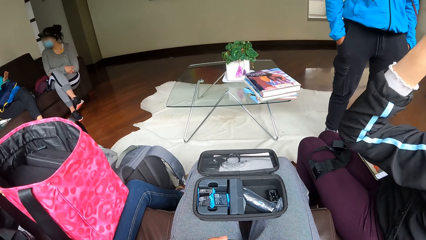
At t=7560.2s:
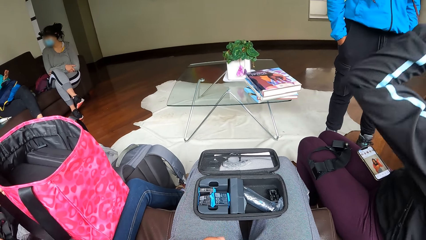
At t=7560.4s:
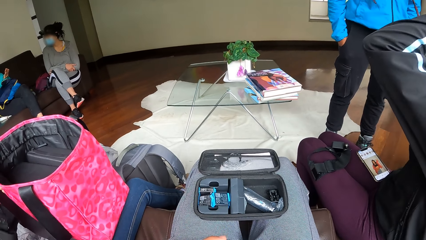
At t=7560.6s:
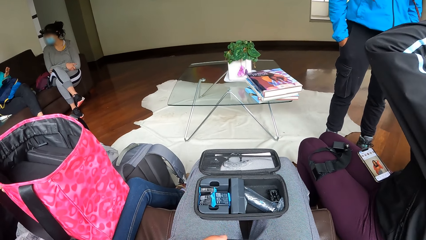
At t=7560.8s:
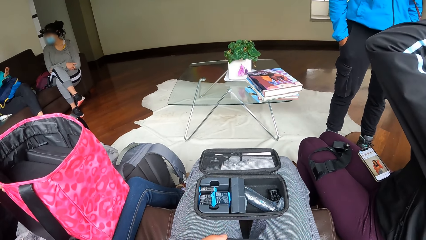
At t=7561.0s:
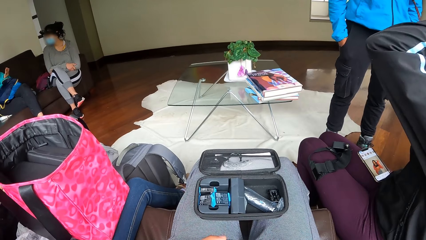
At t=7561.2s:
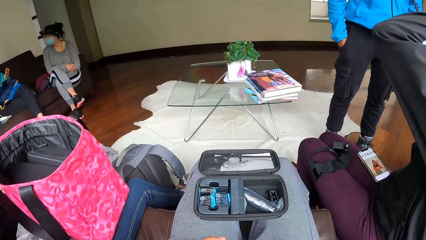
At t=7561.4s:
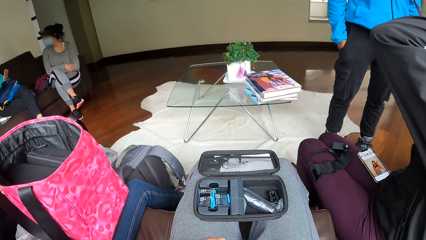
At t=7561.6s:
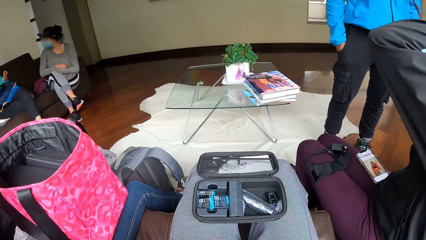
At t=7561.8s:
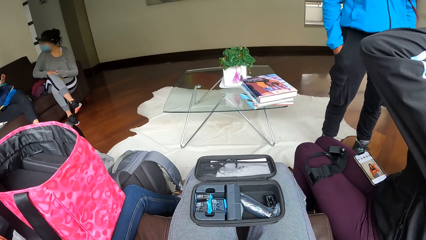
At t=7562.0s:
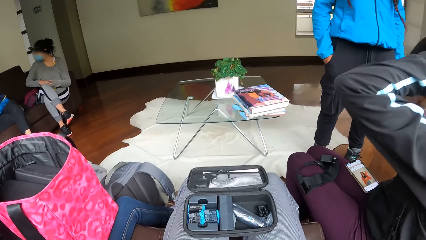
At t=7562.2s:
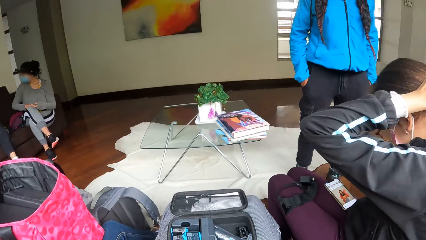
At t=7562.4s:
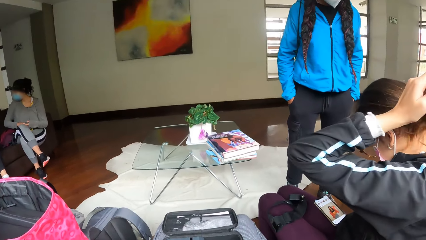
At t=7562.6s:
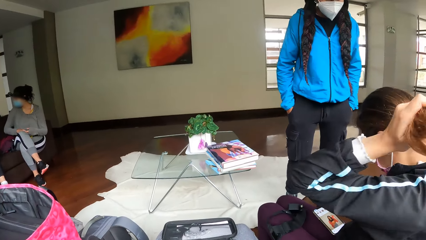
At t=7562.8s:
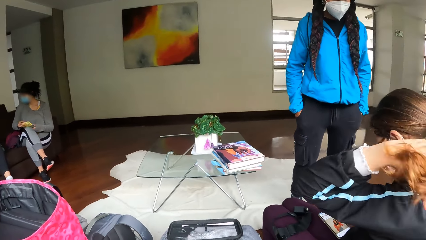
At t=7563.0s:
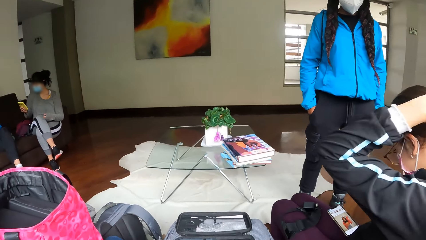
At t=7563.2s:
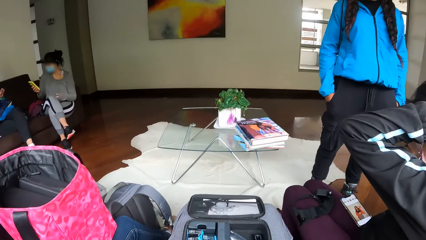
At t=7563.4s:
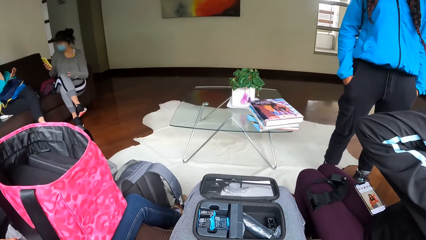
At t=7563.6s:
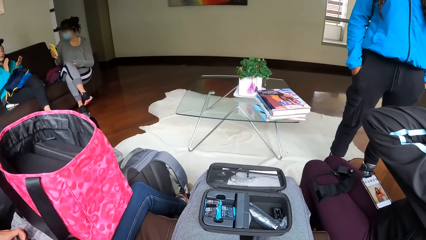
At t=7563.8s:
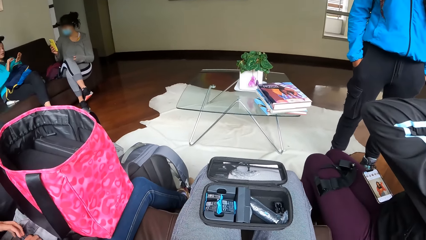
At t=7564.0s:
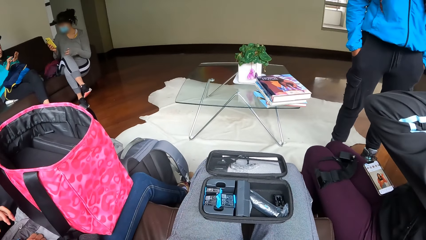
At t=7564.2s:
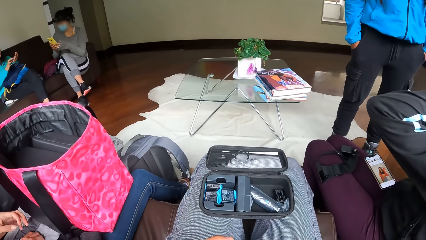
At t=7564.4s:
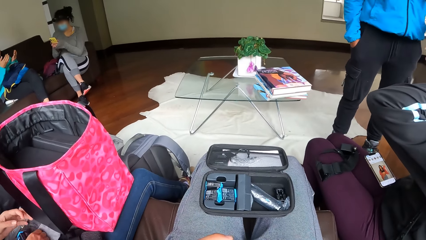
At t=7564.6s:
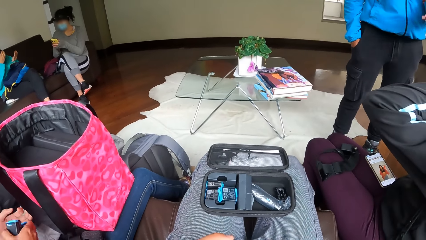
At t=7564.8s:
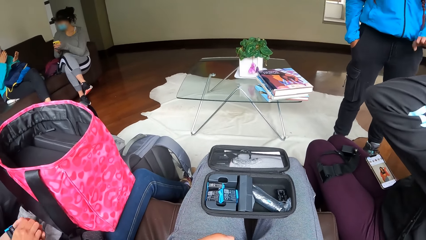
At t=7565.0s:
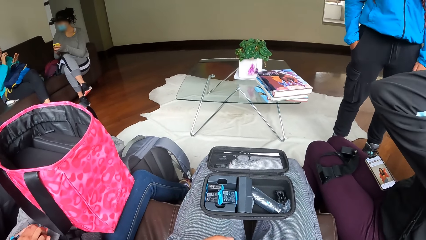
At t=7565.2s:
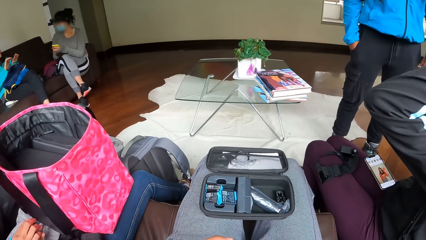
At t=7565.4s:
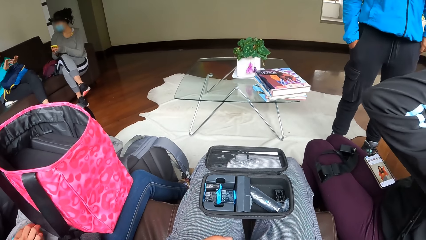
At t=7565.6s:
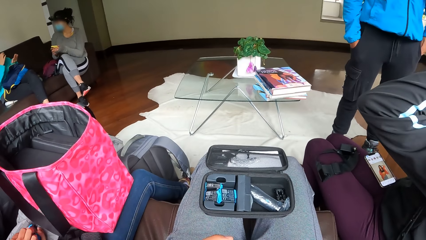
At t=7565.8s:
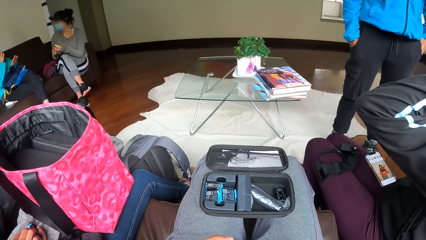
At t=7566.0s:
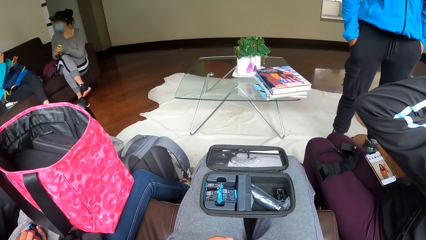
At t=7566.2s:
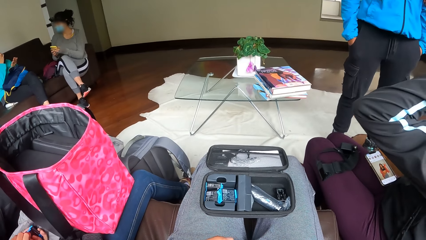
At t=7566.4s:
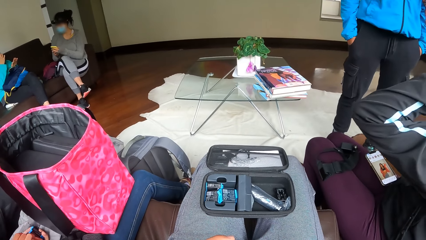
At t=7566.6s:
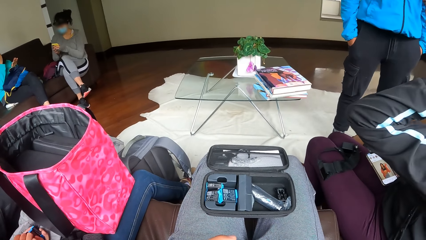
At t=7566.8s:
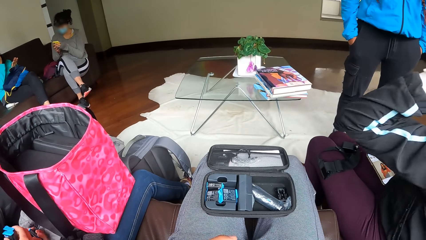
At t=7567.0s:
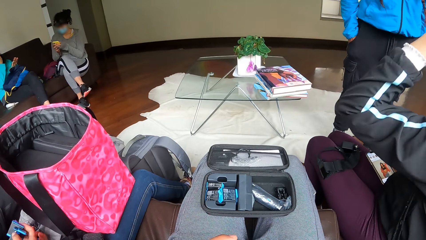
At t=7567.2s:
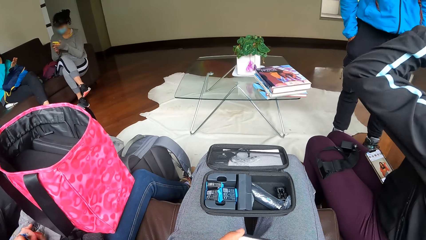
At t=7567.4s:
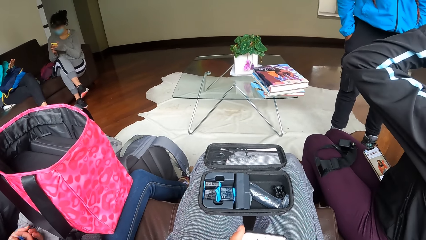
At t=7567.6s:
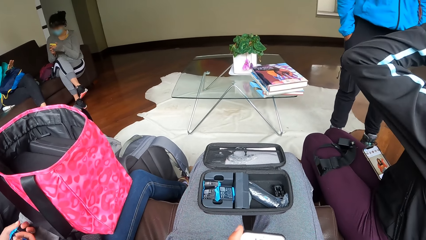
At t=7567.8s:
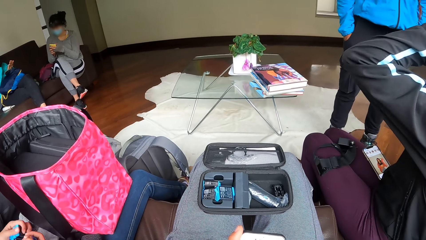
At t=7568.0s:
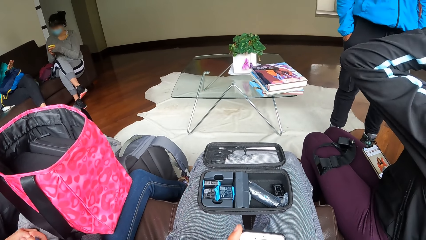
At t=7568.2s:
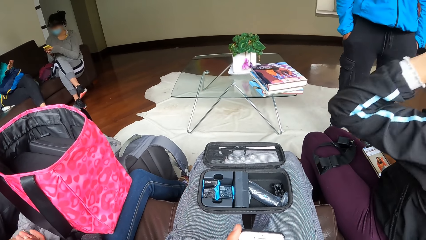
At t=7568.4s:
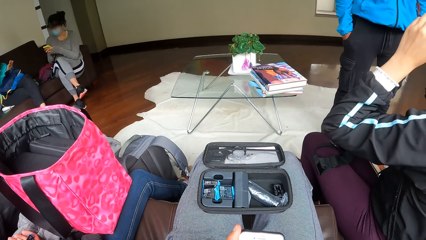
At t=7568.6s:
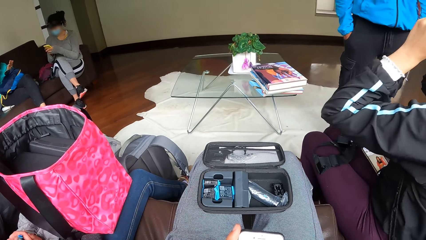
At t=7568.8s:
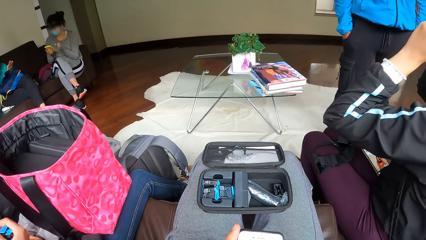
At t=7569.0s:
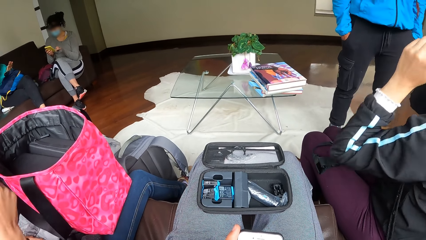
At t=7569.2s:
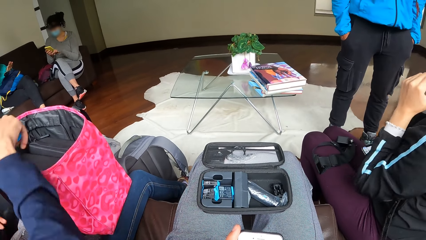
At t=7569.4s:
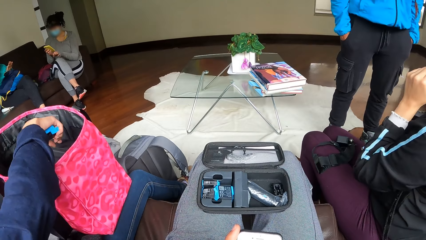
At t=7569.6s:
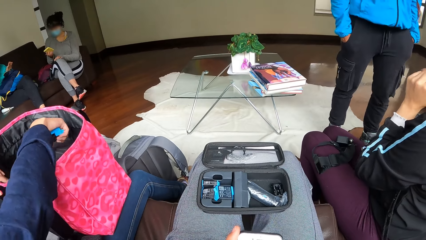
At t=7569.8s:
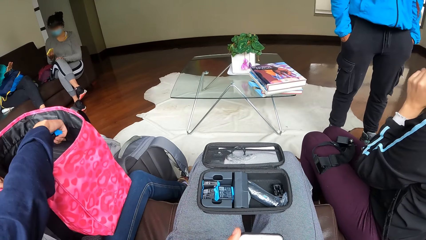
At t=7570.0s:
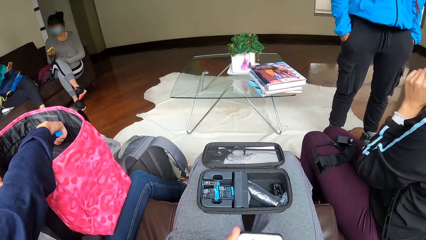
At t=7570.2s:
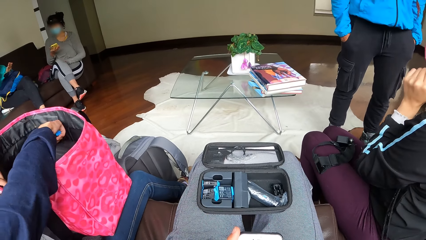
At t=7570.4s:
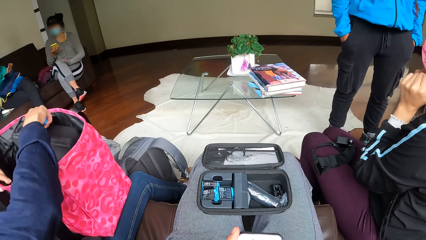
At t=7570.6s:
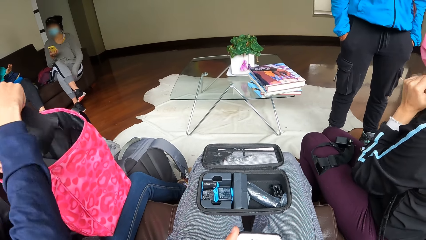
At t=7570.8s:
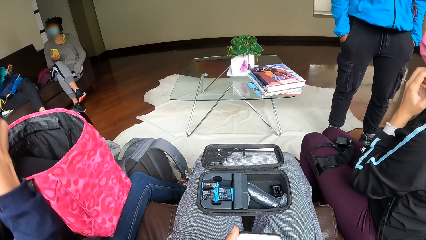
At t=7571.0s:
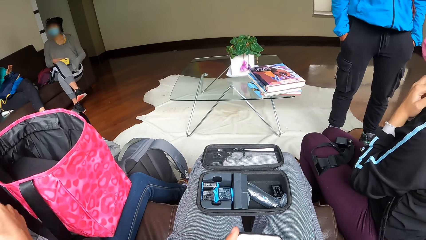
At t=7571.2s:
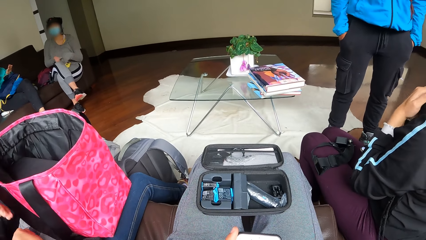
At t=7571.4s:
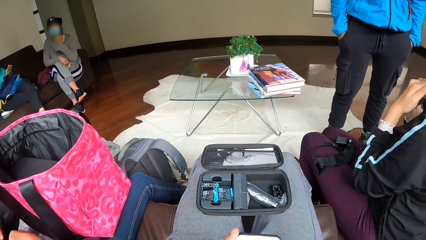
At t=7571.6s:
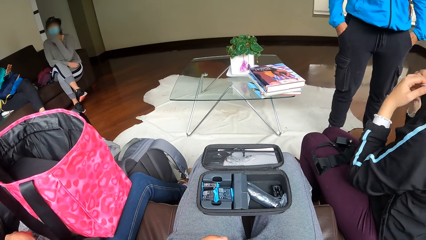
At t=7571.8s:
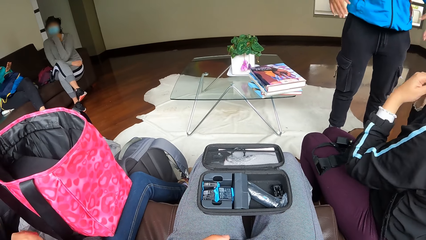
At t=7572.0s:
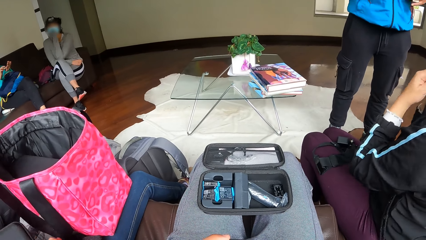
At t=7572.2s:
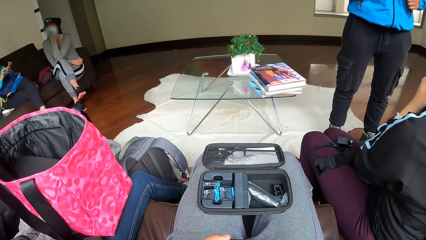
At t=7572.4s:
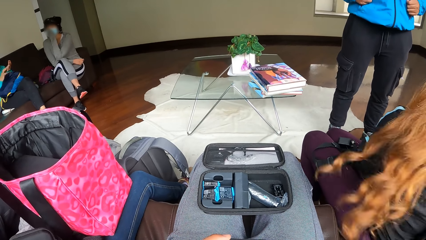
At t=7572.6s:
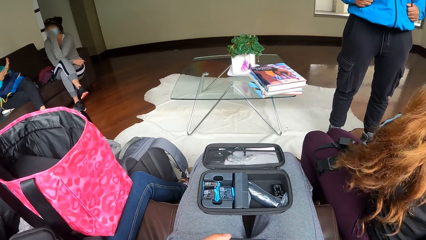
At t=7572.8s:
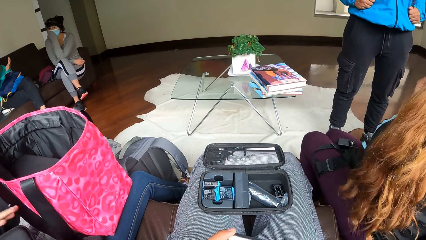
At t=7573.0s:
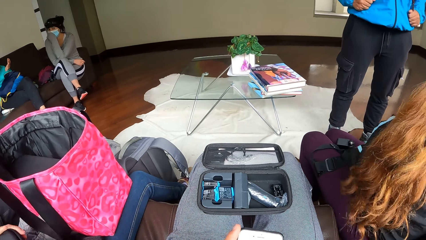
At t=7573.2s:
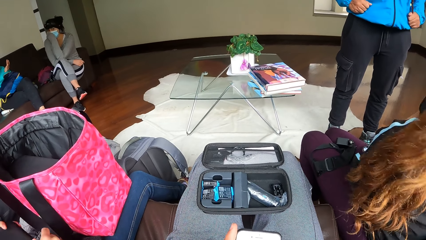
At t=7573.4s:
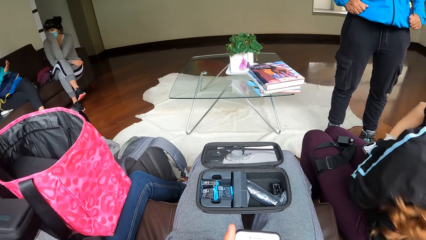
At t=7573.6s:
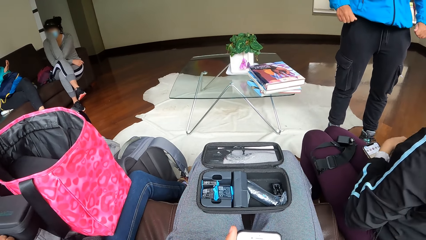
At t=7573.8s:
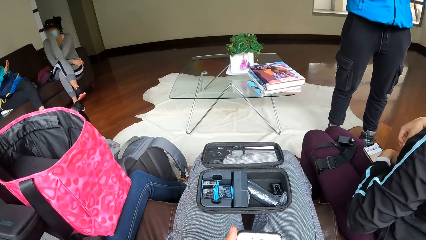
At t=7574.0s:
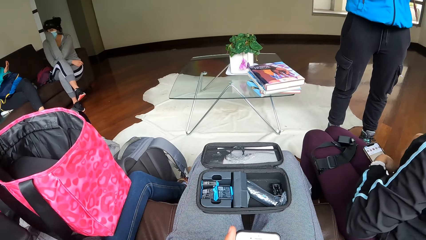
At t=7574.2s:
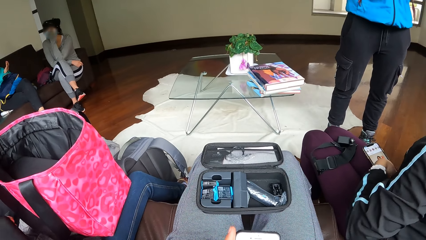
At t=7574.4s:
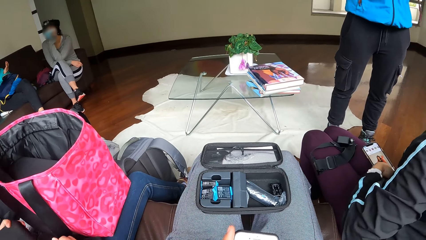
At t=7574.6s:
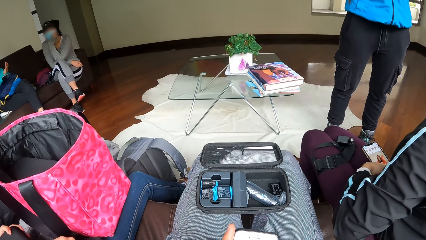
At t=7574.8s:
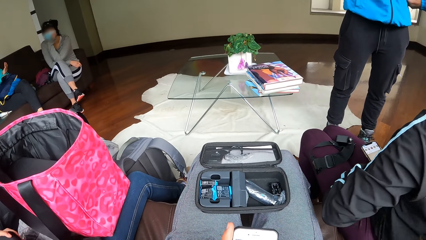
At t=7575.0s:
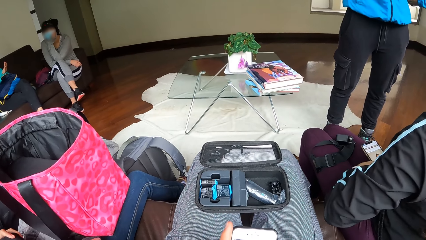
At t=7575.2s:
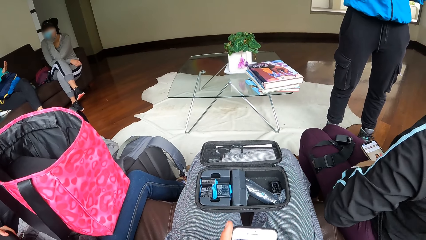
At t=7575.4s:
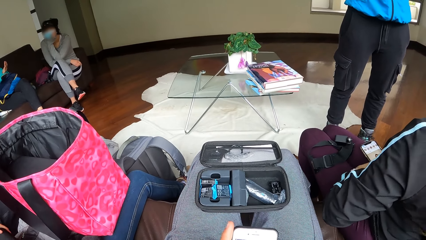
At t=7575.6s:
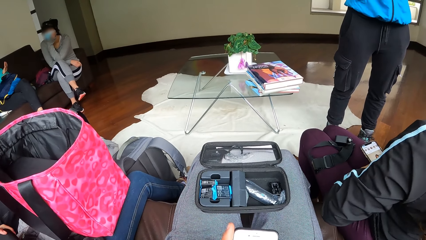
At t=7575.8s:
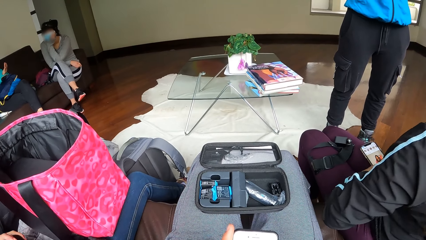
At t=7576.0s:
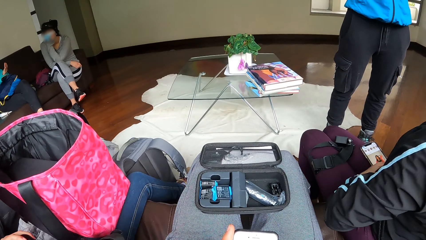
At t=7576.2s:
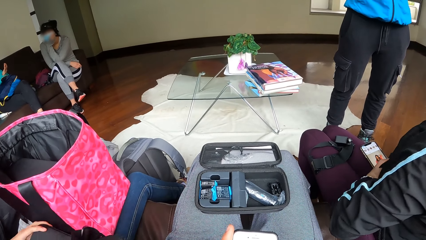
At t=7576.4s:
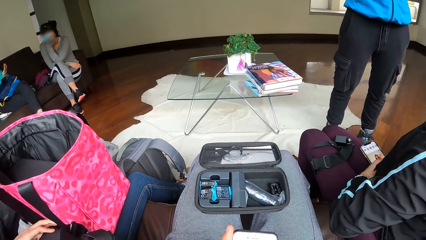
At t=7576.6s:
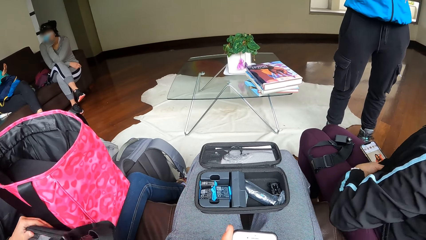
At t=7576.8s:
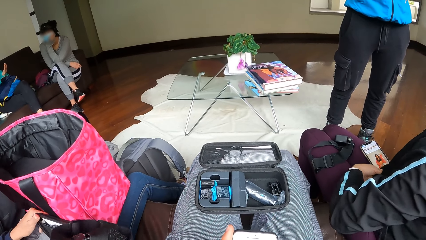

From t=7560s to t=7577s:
A lady touches the battery. A woman interacts with another woman. The lady picks up the pouch with the right hand and opens the pouch with the left hand.
